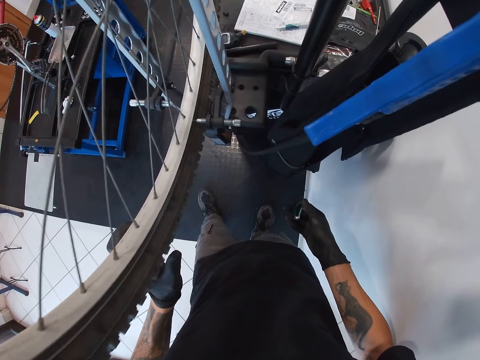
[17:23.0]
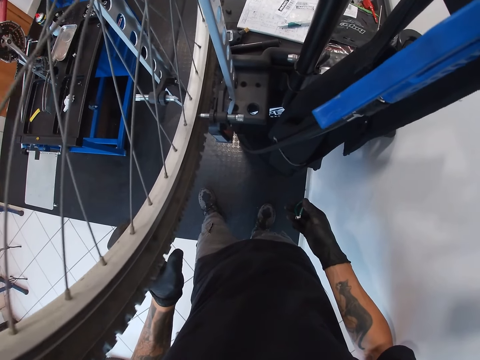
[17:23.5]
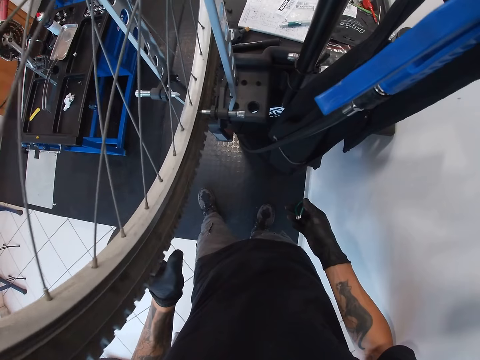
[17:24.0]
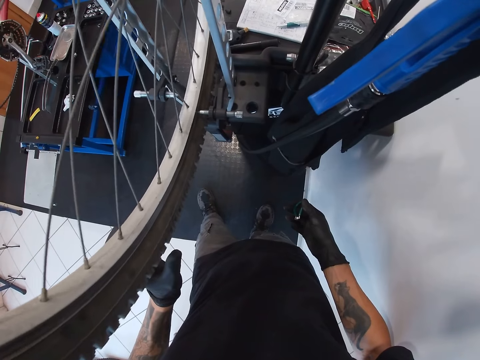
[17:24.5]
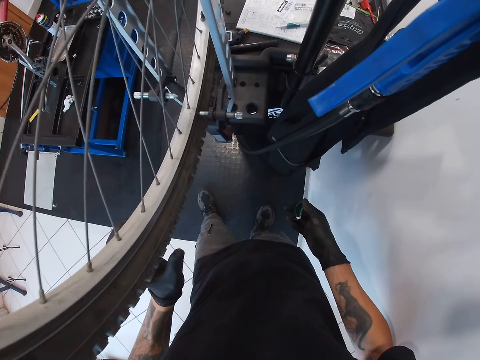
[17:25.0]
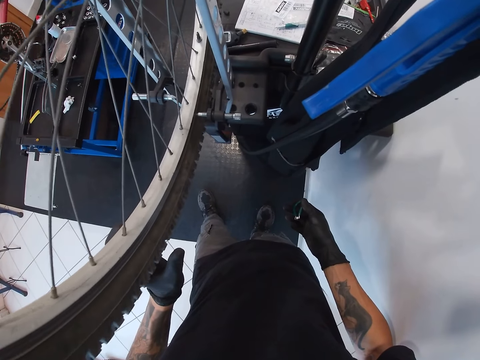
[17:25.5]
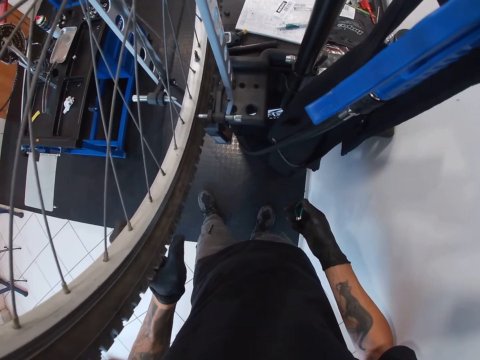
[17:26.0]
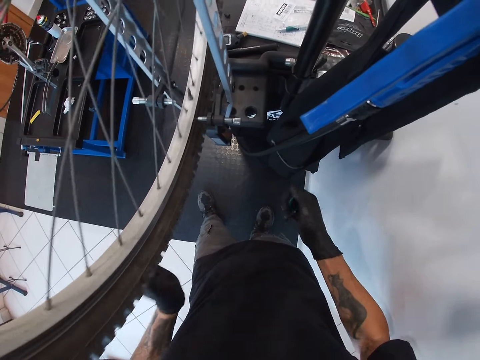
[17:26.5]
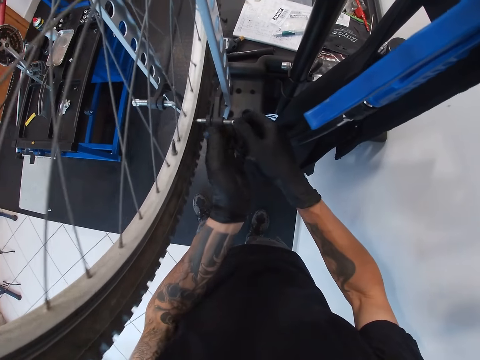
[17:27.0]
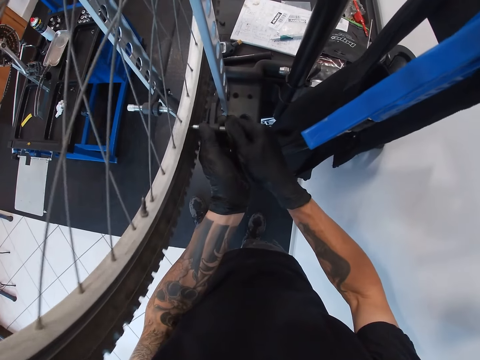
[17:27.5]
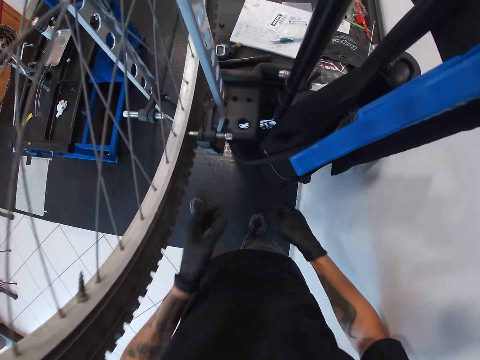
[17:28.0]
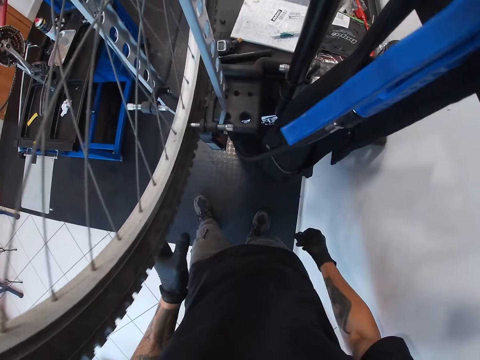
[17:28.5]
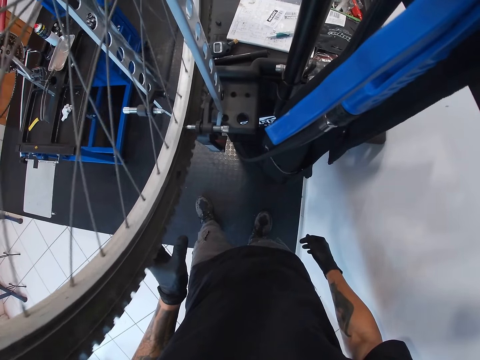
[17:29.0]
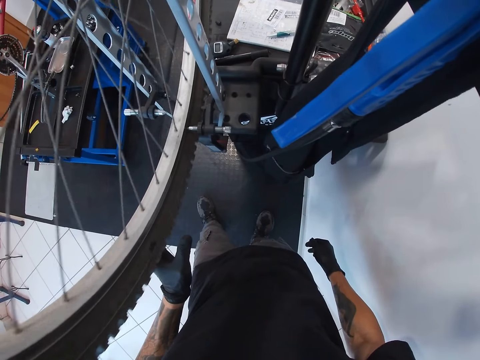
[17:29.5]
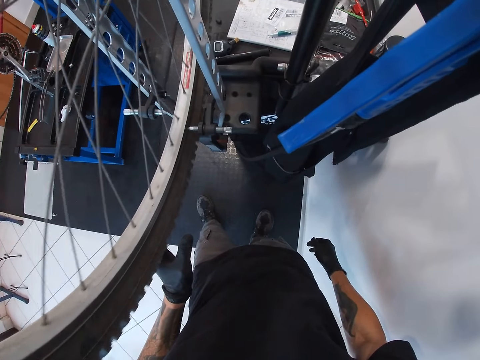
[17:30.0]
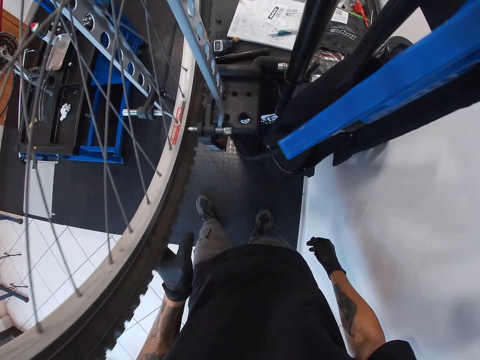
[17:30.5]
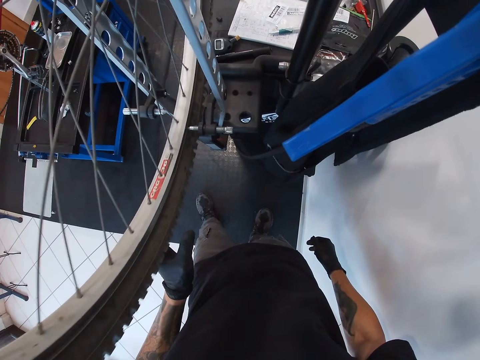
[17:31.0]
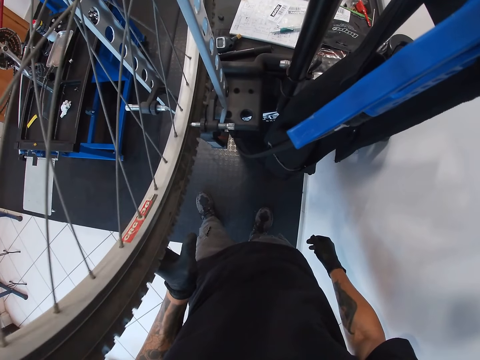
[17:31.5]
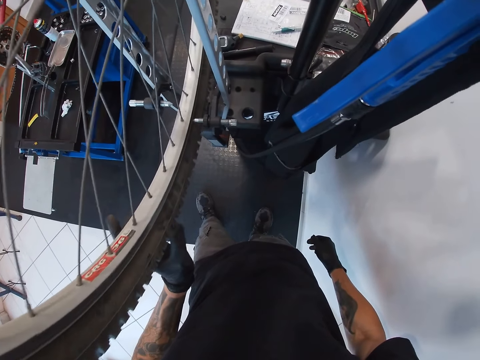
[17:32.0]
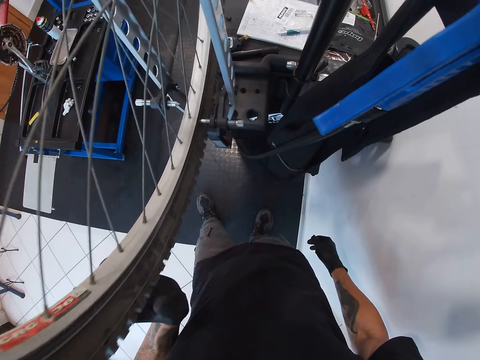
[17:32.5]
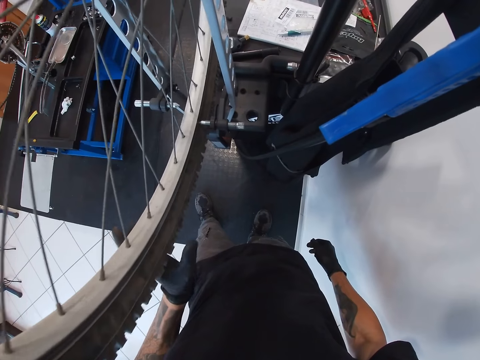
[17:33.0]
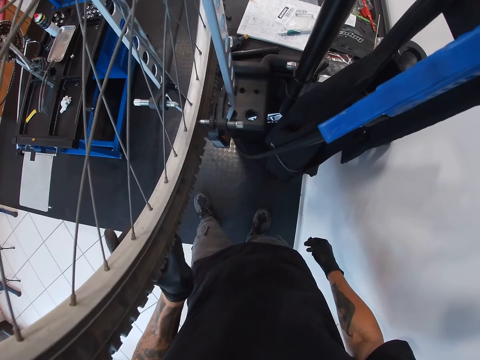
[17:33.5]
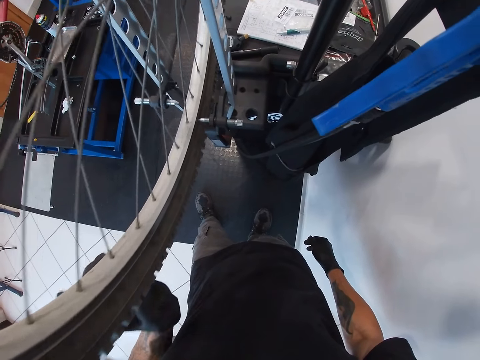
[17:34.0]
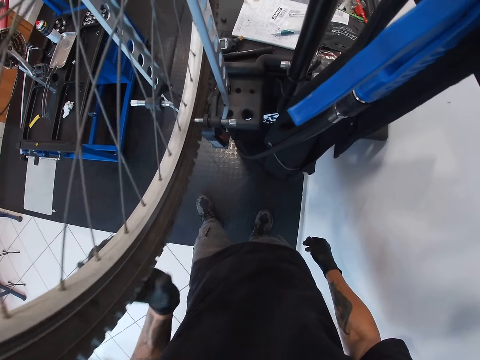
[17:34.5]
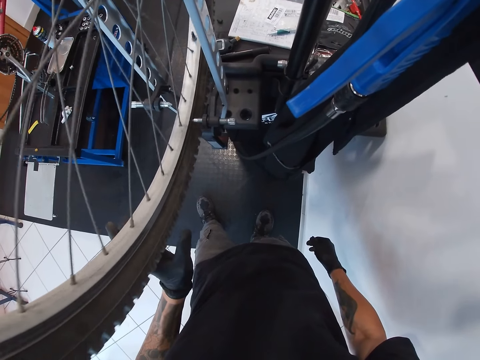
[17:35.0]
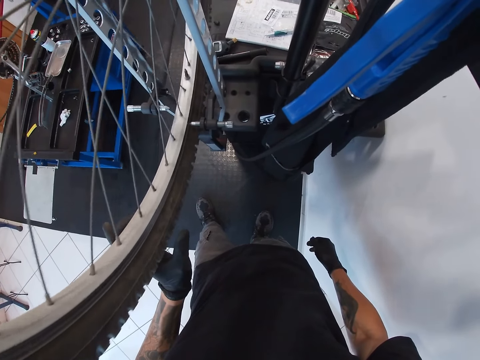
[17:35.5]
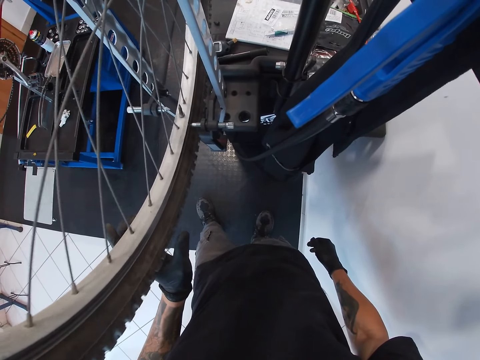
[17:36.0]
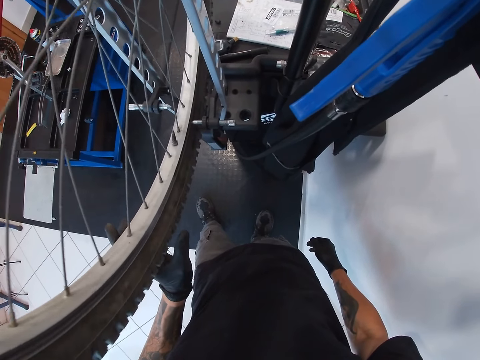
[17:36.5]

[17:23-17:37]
The camera wearer stares at a tire. They adjust the iron rod on the bicycle with both hands. They stare at the tire. They spin the tire.

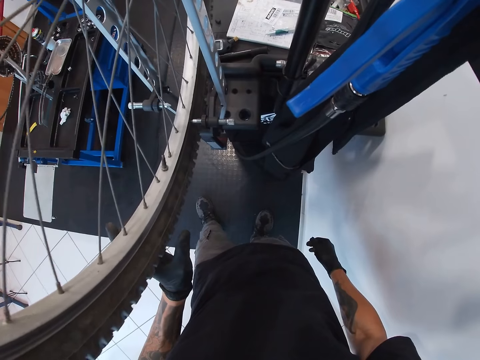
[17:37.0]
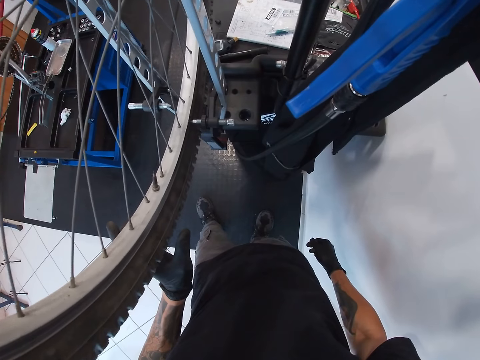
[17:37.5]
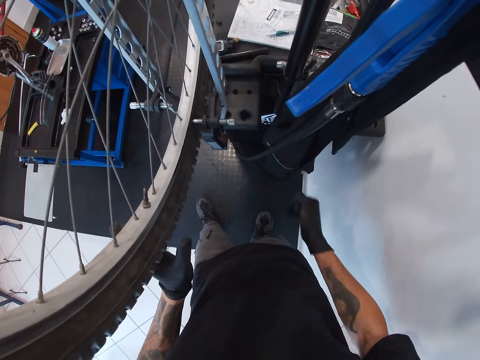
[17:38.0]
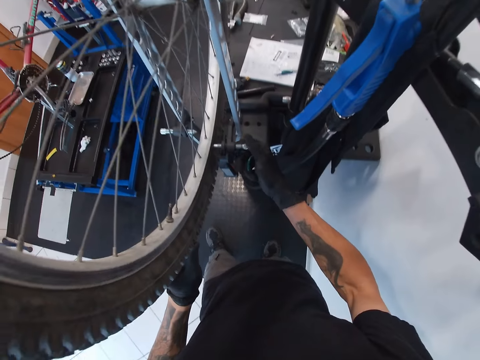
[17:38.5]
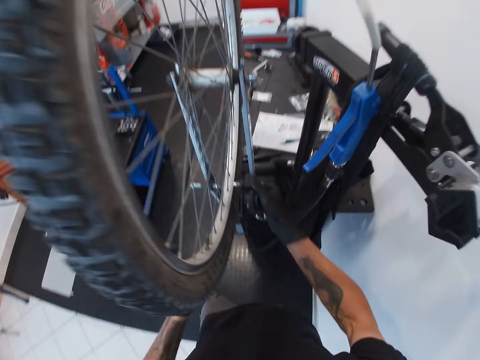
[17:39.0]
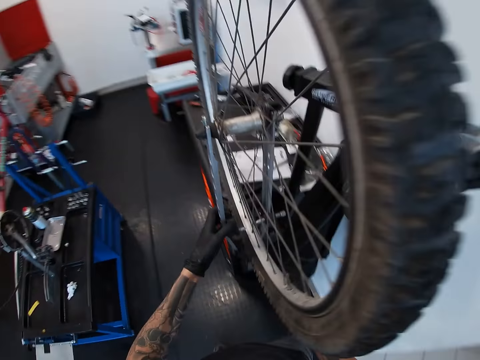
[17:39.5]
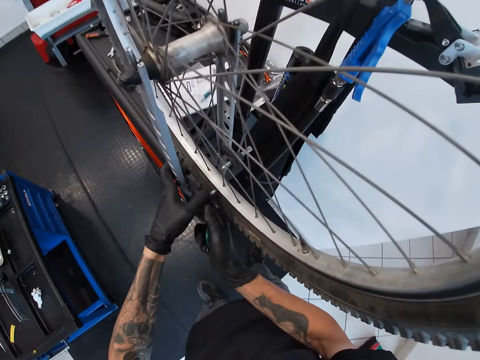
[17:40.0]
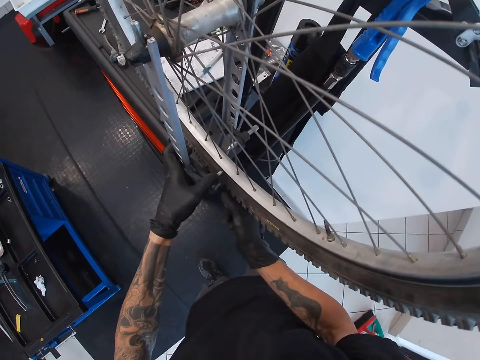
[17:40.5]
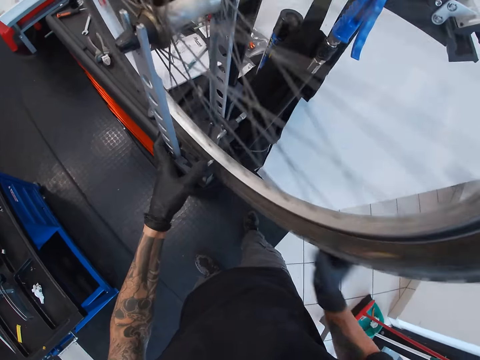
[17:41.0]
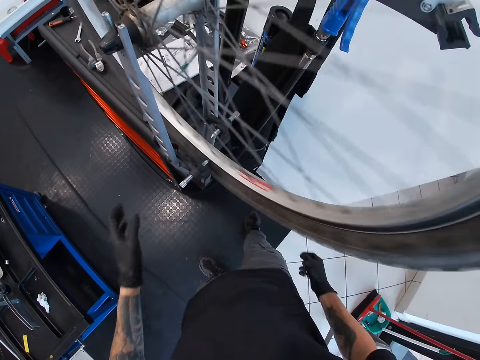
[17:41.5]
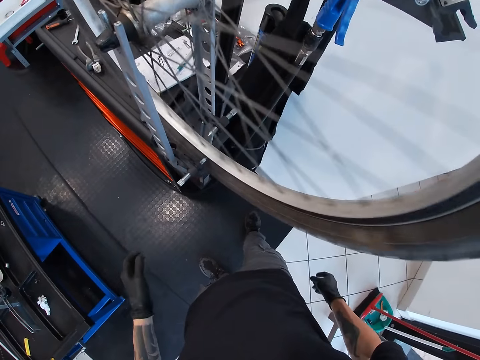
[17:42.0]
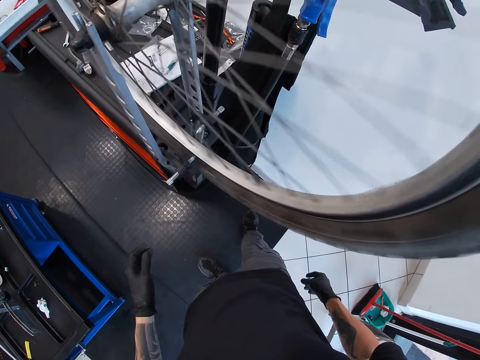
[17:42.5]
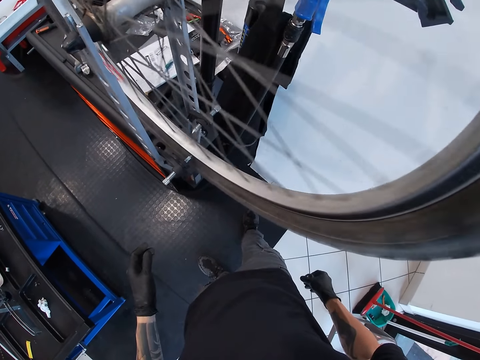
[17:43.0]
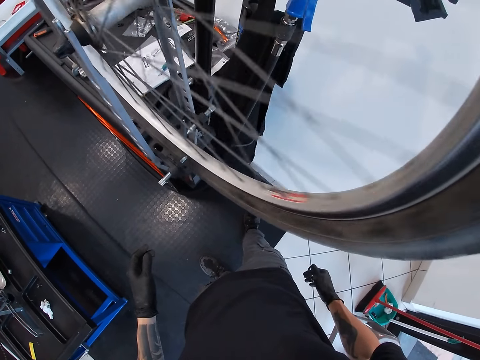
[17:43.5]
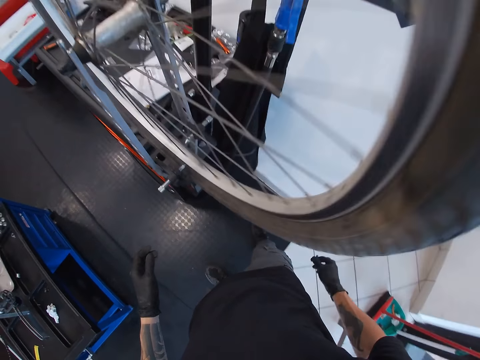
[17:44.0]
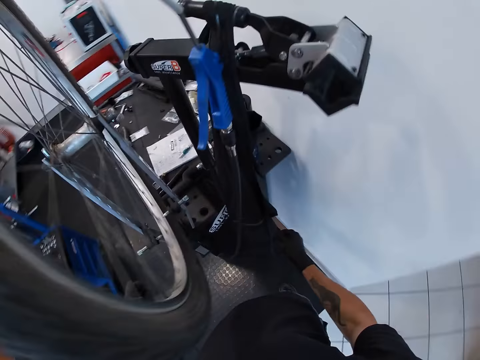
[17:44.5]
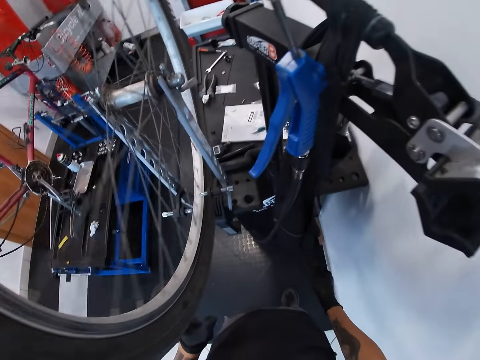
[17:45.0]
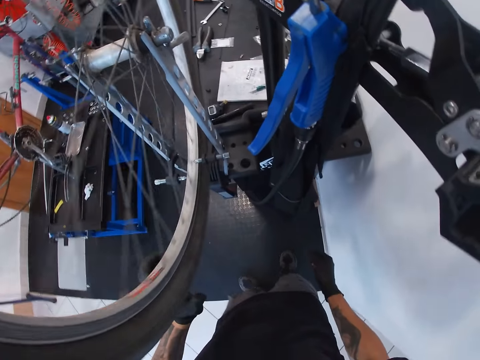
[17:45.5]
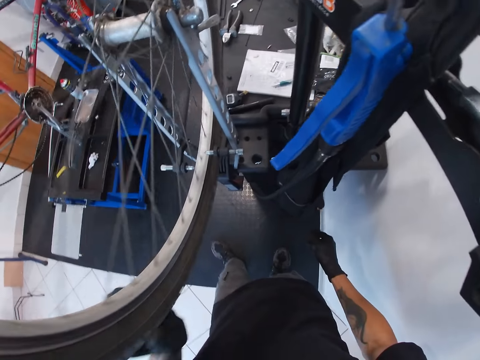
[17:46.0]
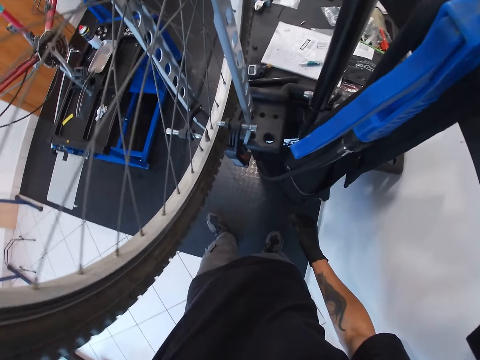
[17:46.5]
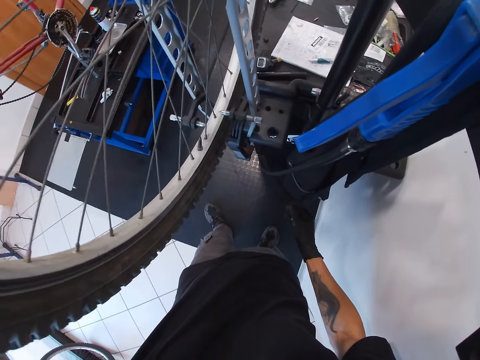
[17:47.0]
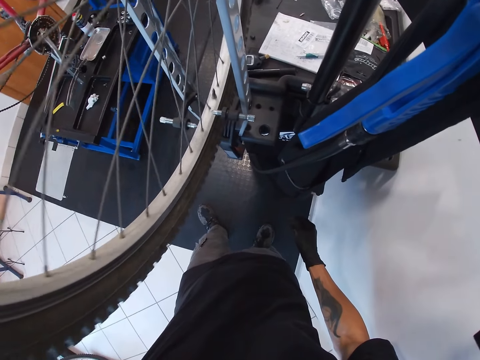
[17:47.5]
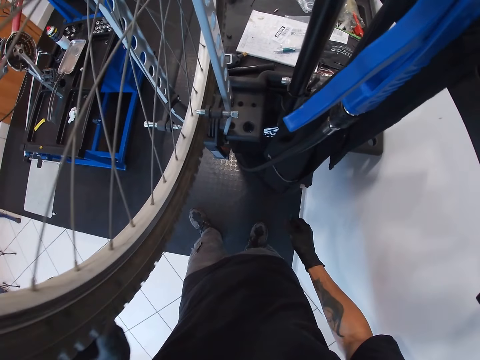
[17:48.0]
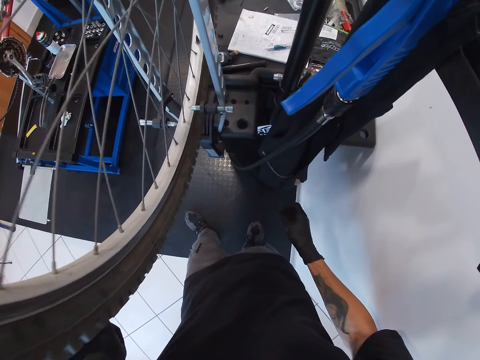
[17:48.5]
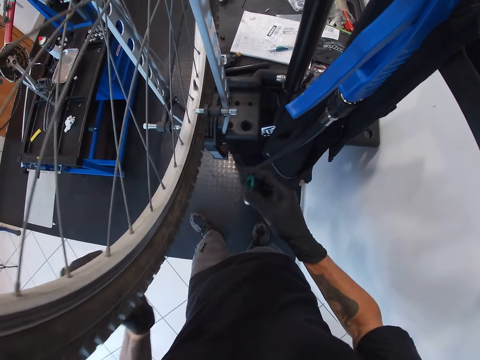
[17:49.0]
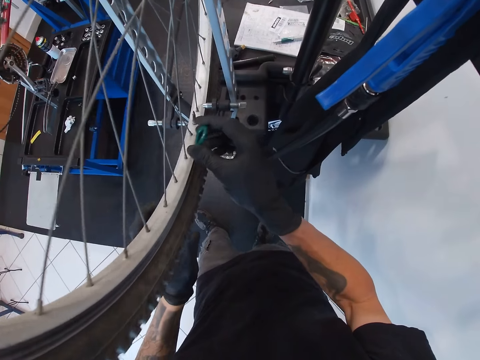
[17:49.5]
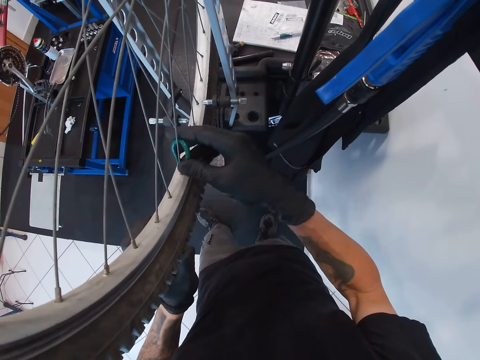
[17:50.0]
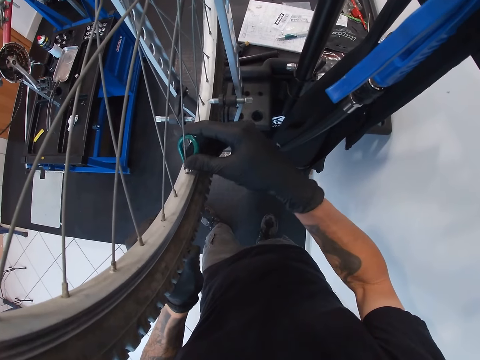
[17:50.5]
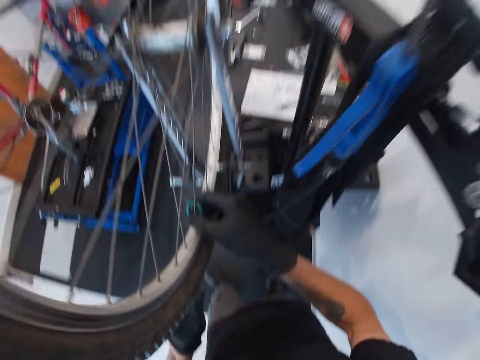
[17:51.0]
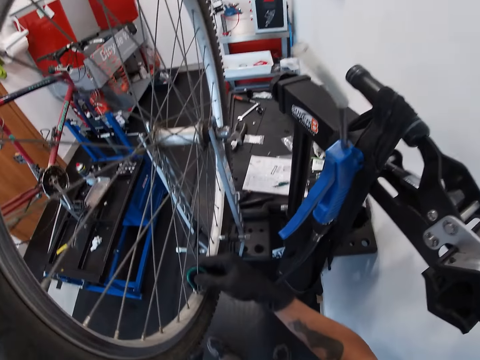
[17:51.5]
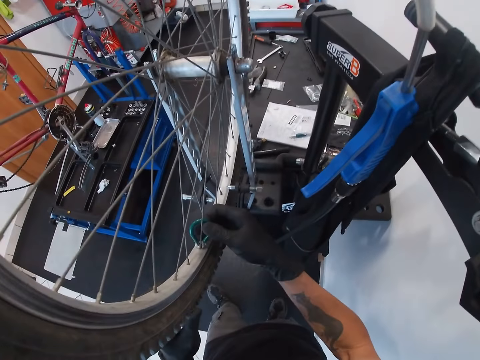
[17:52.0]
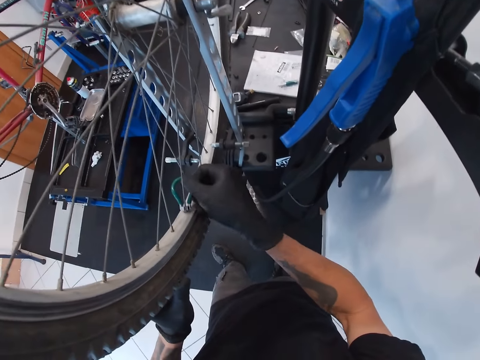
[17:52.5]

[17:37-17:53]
The camera wearer adjusts the iron rod on the bicycle with both hands. He rolls the tyre of the bicycle with his right hand. He stares at the tire. He stares at the tire again. He tightens the bicycle spokes.
